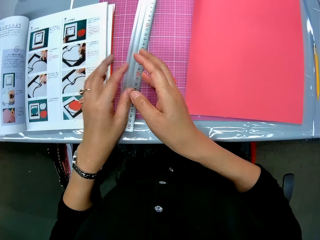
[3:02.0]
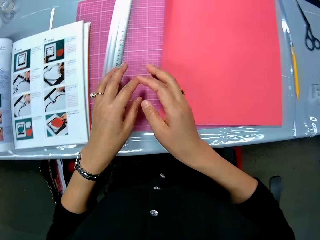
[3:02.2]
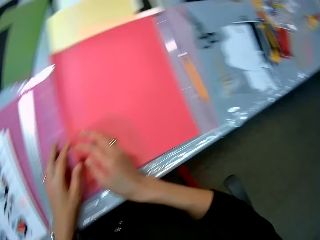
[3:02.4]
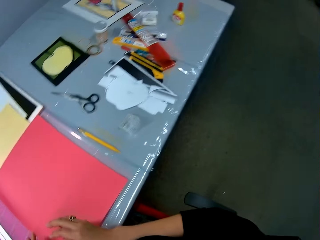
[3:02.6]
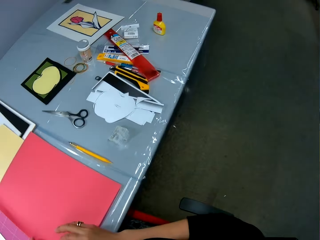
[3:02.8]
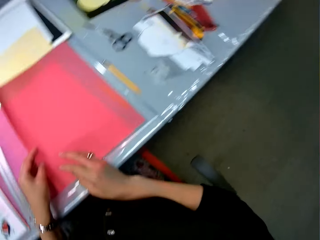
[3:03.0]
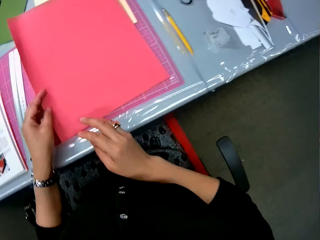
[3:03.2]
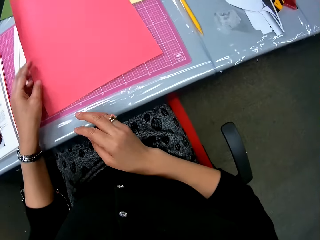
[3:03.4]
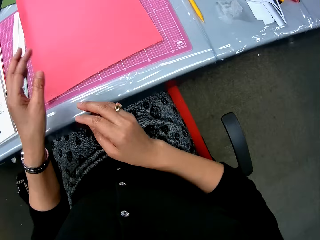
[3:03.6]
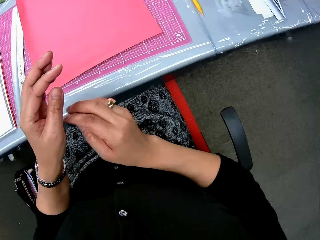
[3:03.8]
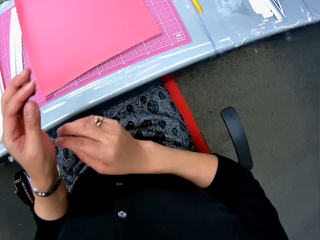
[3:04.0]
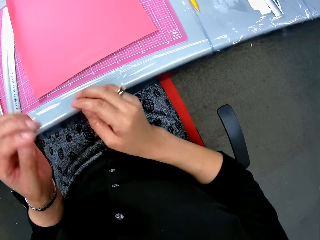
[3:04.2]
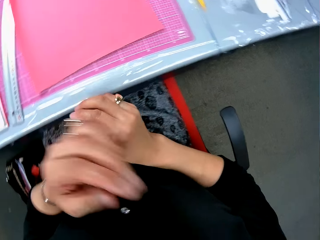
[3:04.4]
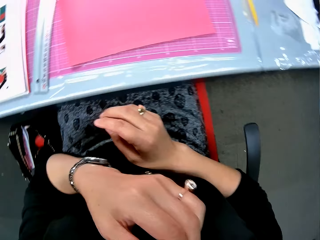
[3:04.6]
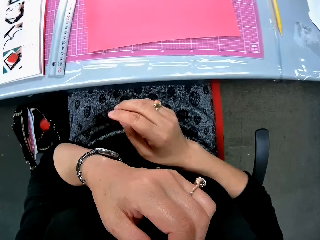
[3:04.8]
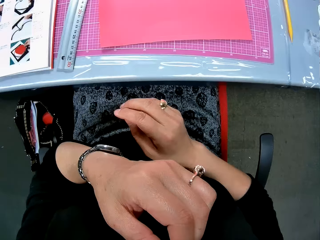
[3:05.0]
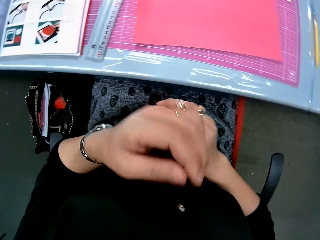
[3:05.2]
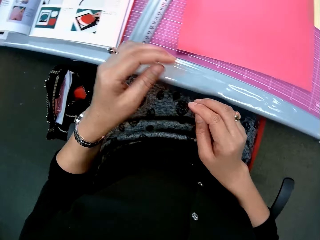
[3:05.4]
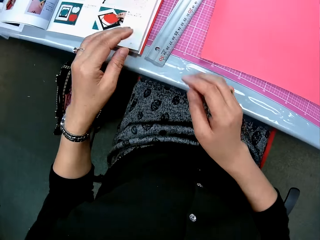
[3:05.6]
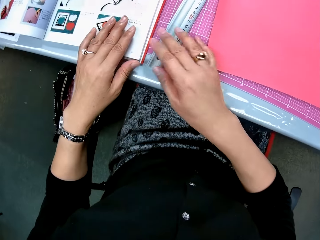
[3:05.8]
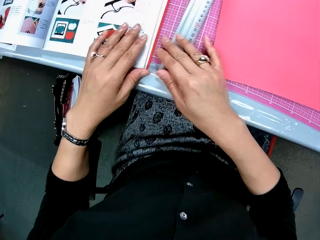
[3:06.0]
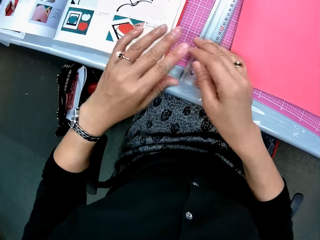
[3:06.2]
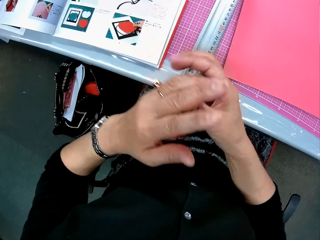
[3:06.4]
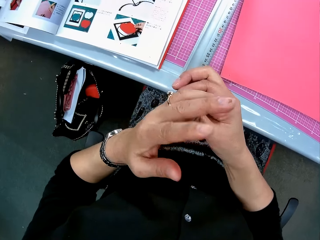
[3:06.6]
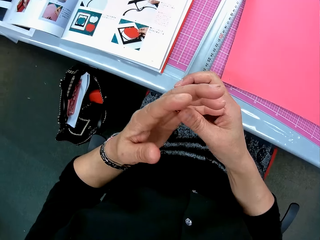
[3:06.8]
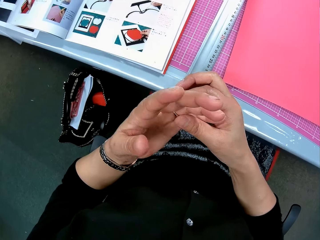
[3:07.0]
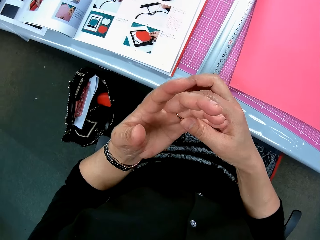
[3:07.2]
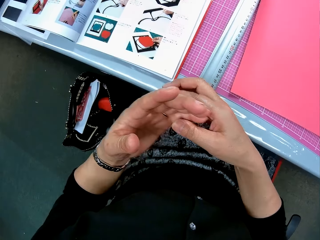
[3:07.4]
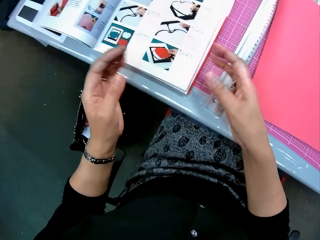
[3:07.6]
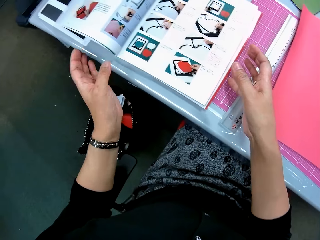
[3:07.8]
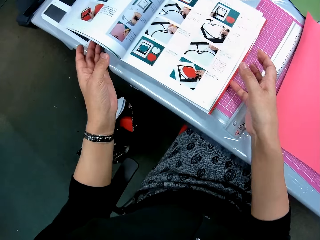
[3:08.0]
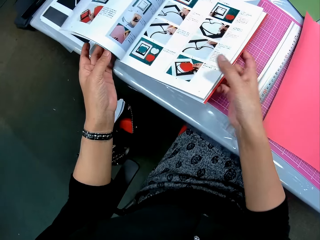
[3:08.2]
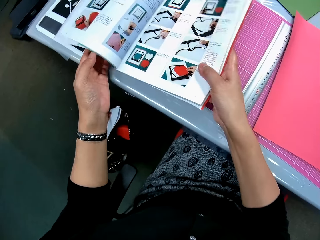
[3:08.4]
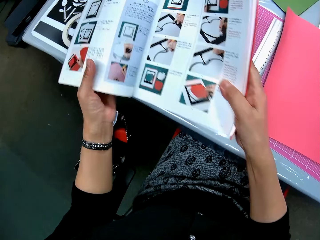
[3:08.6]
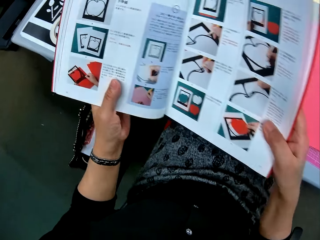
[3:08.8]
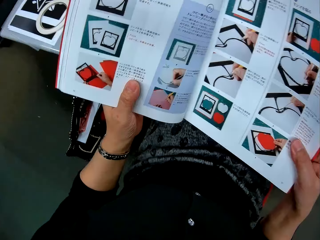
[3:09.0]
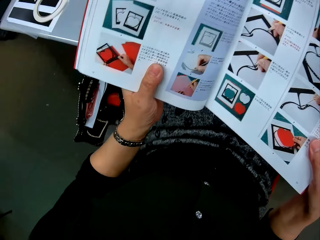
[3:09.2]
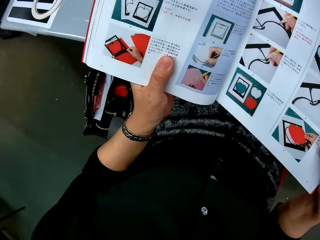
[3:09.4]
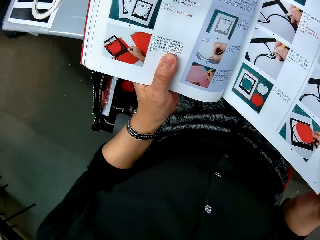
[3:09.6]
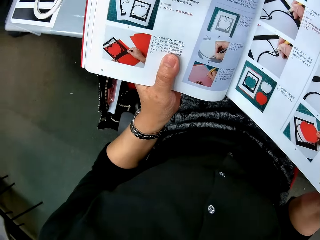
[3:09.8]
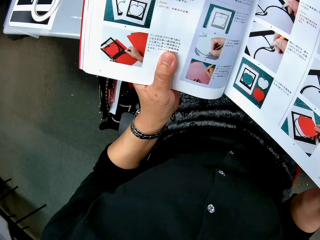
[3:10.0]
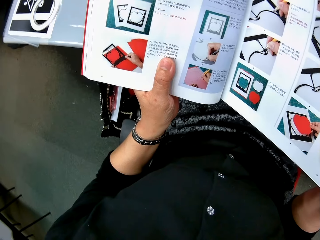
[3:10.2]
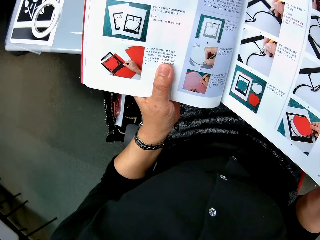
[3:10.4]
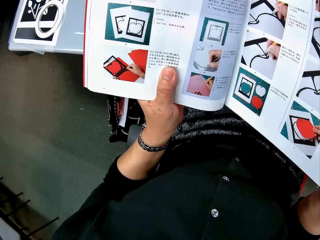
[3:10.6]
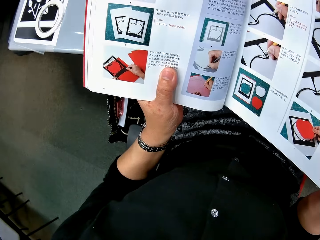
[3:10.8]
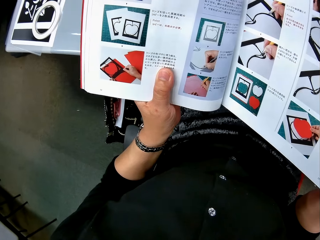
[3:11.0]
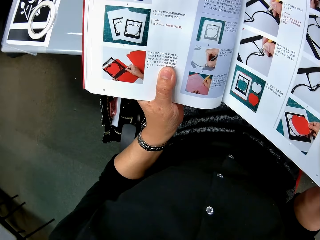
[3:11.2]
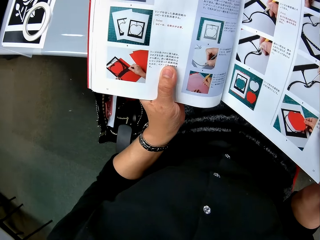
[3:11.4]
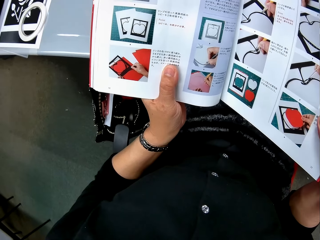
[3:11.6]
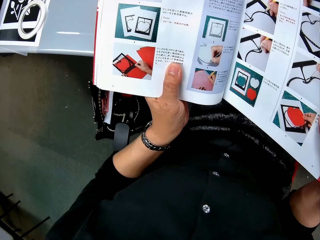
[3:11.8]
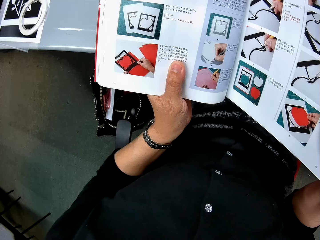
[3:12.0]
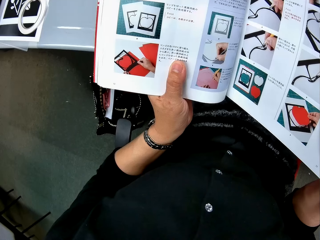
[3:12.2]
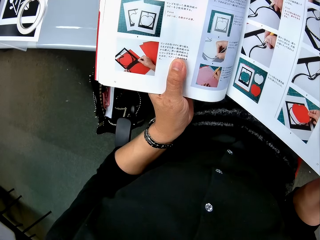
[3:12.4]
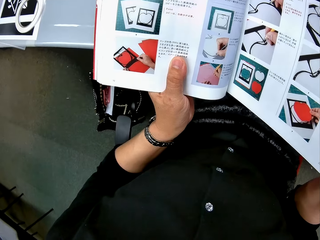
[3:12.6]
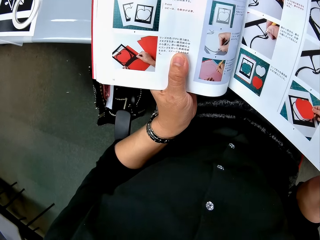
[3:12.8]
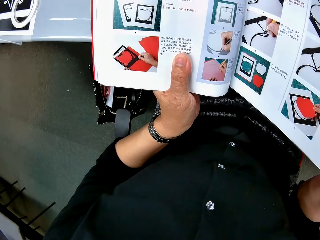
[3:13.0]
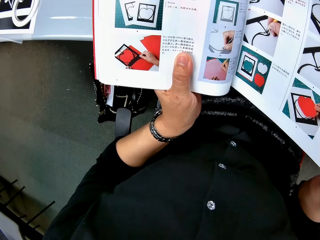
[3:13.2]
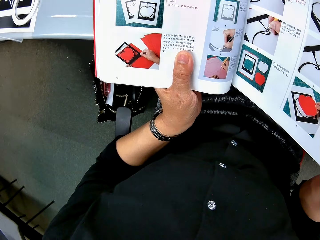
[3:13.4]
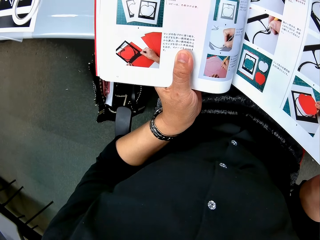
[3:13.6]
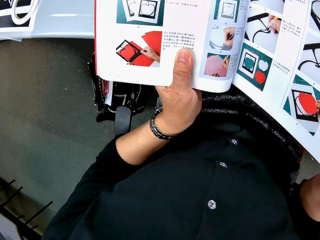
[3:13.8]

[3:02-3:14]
The camera wearer touches the cutting mat. She glances around the paper work area. She adjusts the red card board on the cutting mat. She touches her face with her left hand. She places her left hand on the book. She pushes the ruler on the table. She touches the steel rule on the table. She adjusts the ring on her left ring finger. She picks up the book from the left side of the table. She reads the book.

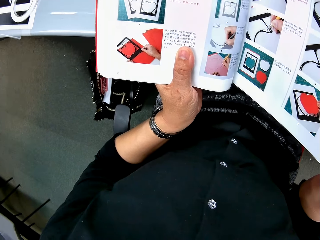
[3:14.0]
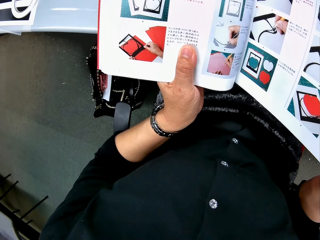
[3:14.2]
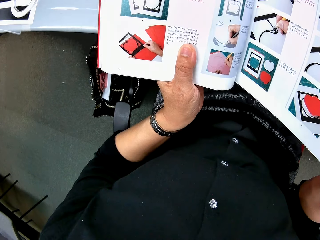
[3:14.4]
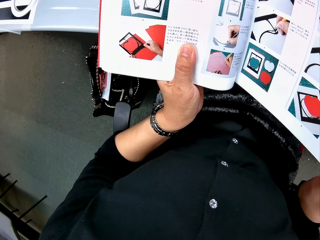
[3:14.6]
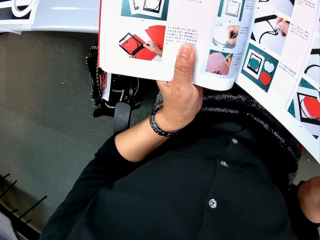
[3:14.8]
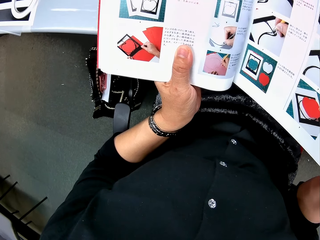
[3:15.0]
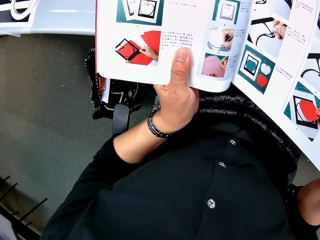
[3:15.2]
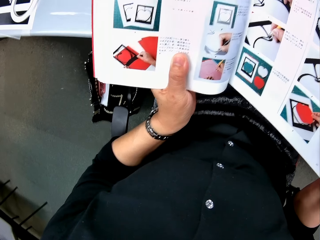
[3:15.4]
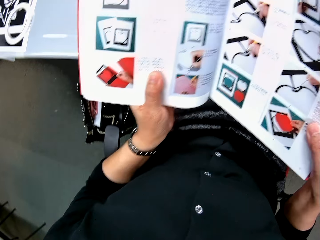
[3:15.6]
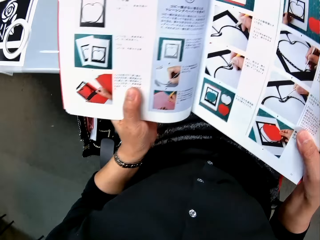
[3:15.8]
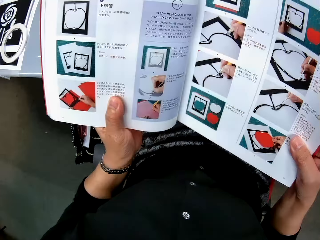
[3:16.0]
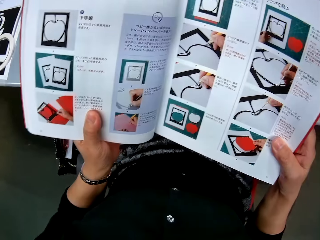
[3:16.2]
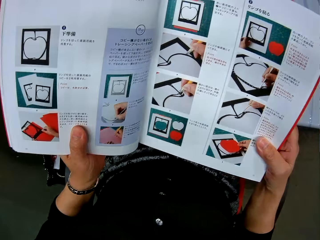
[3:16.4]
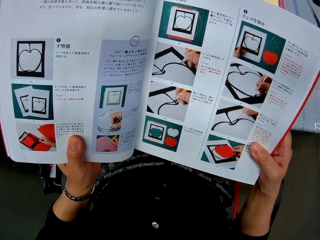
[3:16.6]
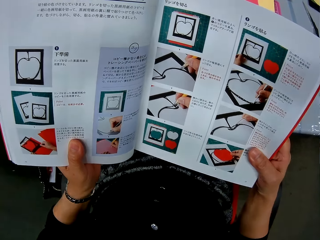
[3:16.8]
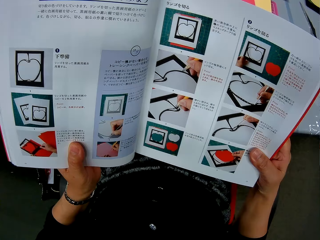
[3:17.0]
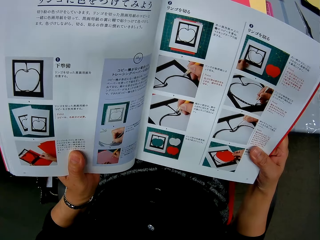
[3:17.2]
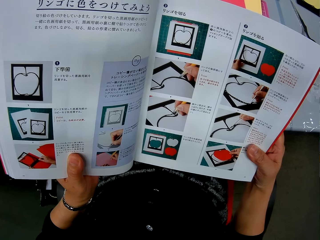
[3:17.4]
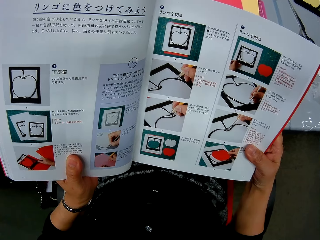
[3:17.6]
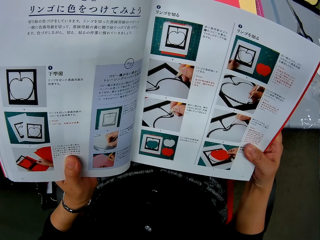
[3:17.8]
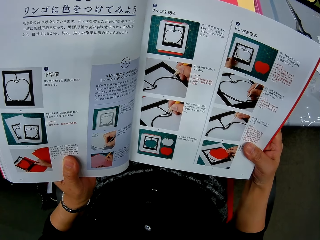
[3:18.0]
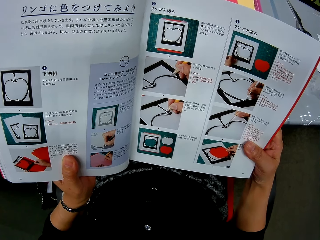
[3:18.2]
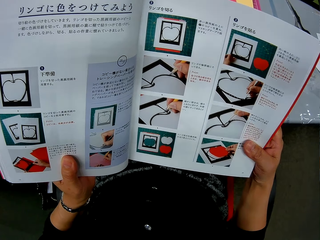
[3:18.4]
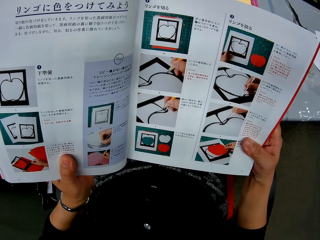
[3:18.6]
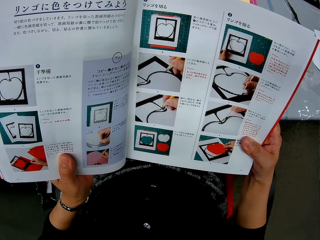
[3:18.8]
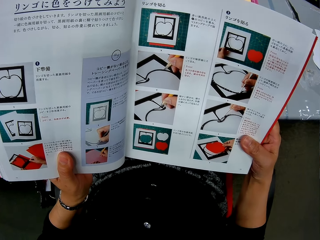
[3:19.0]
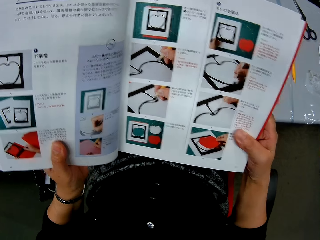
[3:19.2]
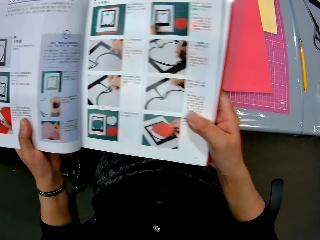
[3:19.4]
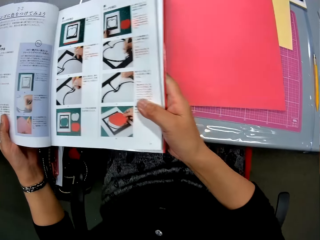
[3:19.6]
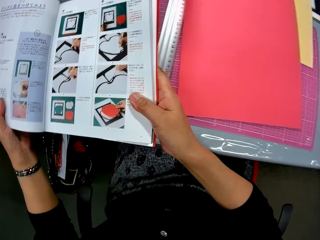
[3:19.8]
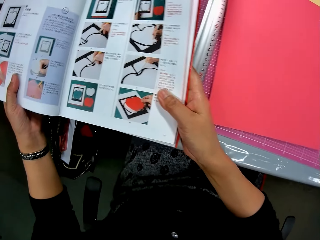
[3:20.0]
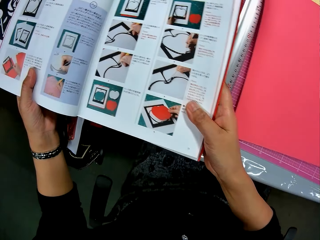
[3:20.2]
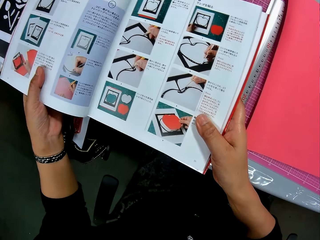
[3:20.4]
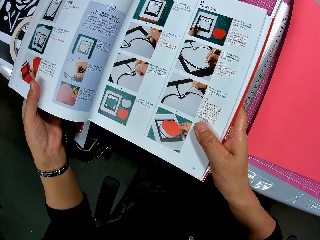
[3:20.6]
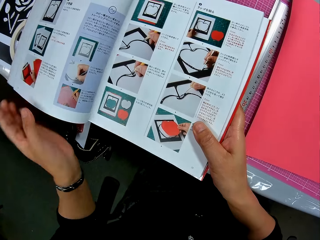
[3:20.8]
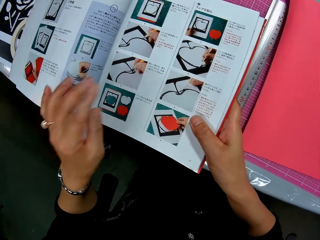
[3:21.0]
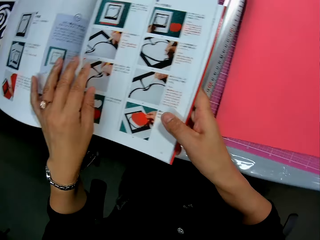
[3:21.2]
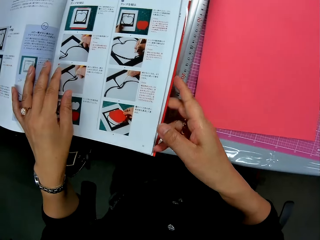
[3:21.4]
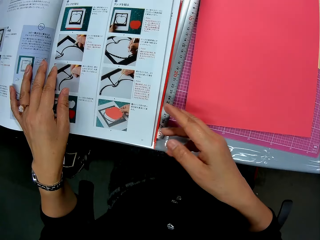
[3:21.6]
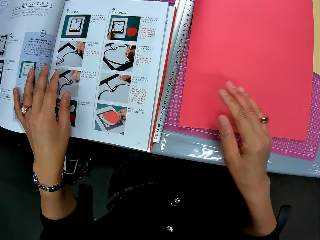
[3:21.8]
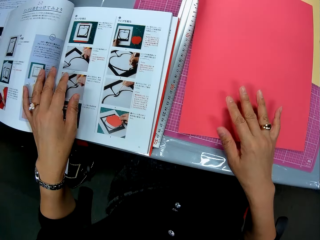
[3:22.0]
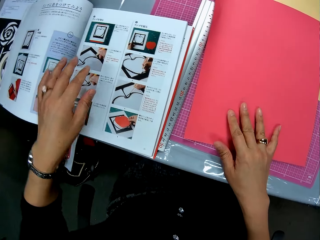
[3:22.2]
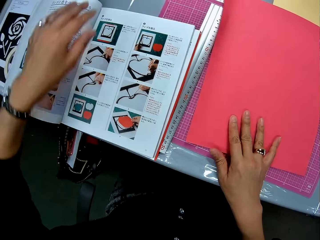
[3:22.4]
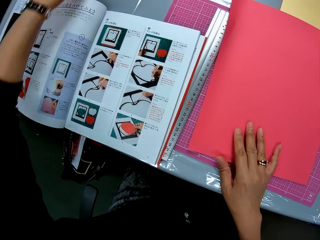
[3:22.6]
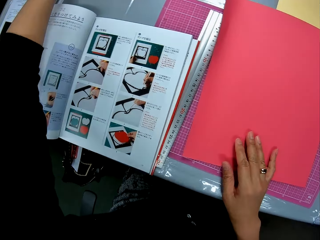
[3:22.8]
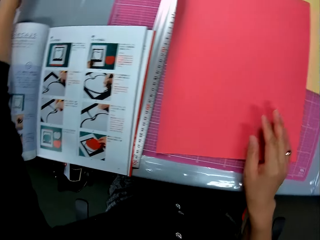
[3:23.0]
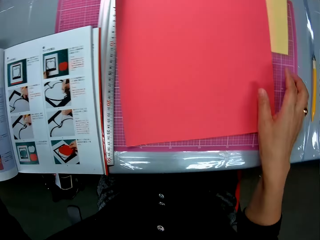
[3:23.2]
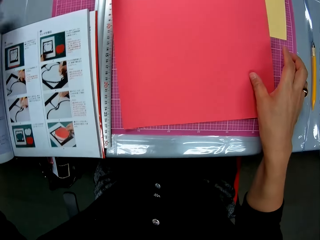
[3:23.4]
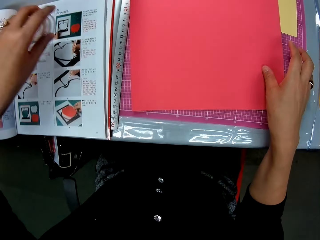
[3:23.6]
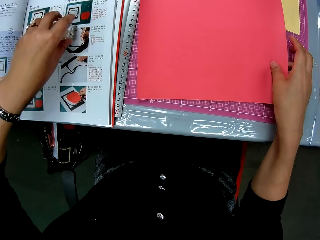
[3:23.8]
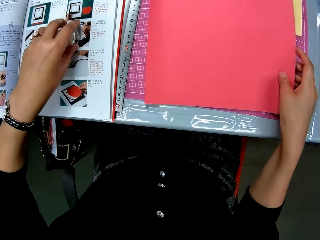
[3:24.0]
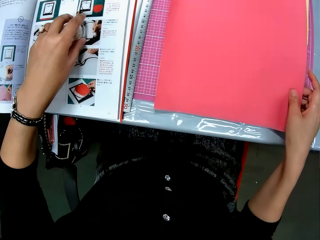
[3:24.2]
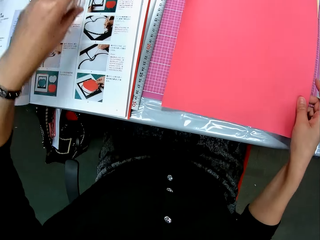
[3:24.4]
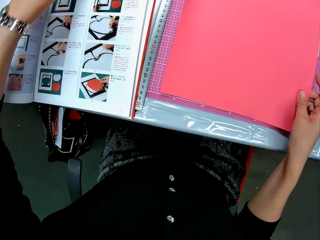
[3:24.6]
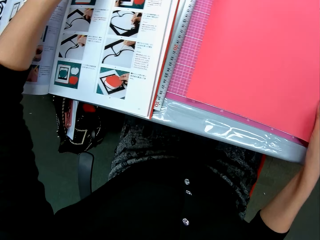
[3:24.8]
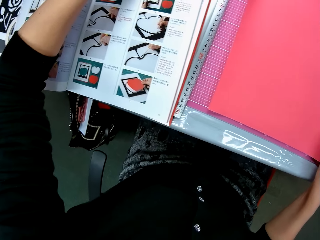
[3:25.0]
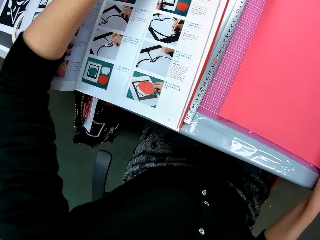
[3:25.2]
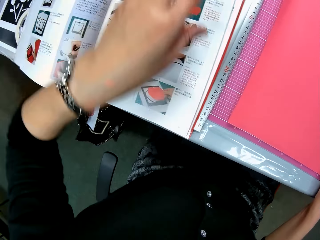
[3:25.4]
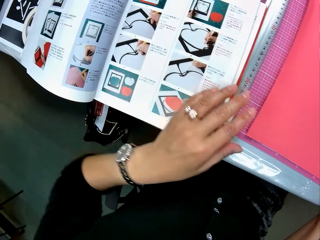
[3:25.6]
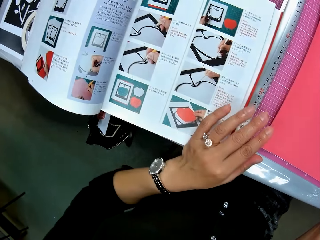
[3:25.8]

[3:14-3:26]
The camera wearer drops the book on the left side of the table. She places her left hand on the book. She removes the hands from the book. She places her right hand on the red card board. She takes the Sellotape from the left side of the table. She lifts the red card board with her right hand. She holds down the Sellotape to the book. She drops the Sellotape on the table.
